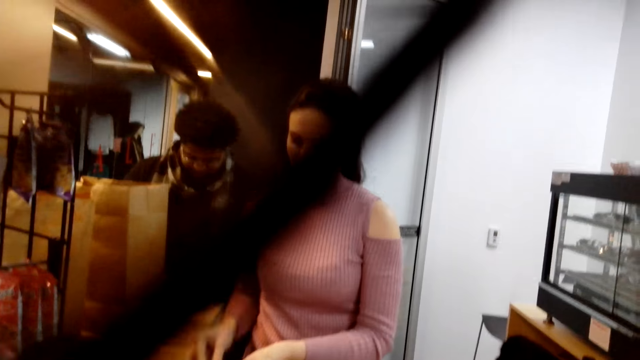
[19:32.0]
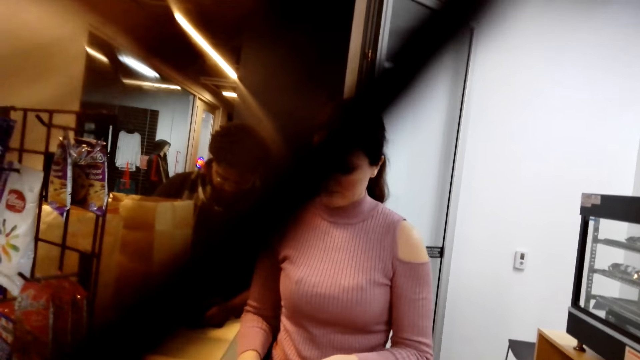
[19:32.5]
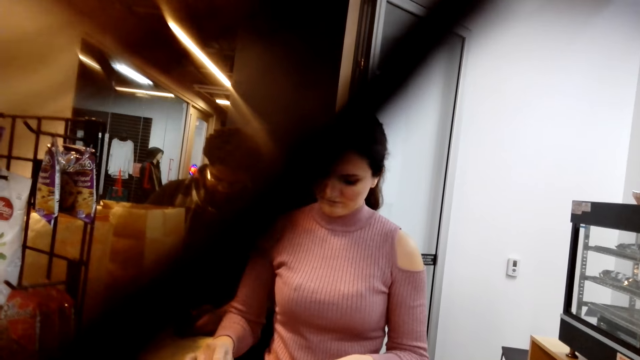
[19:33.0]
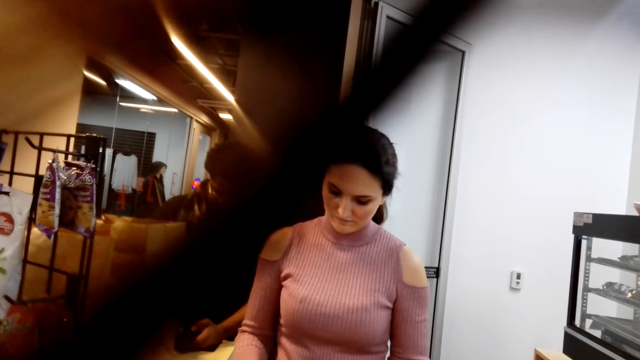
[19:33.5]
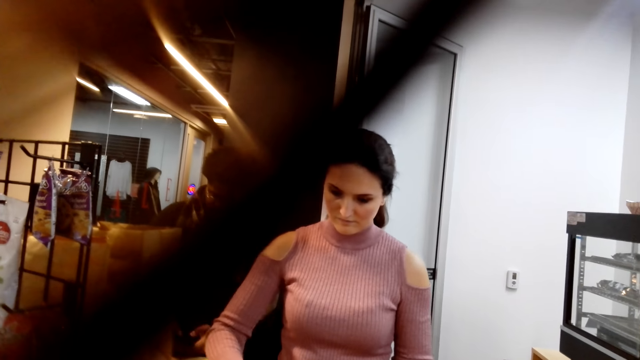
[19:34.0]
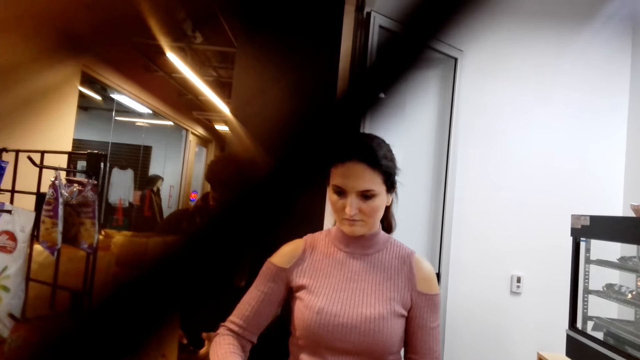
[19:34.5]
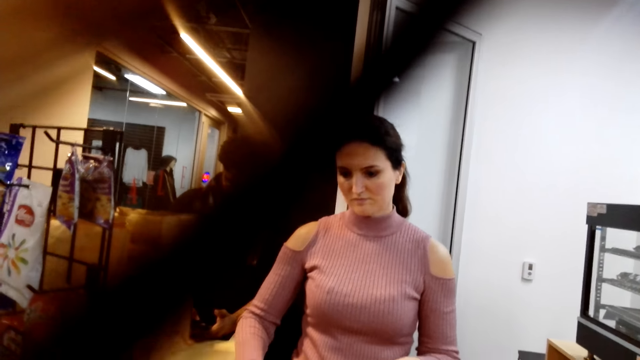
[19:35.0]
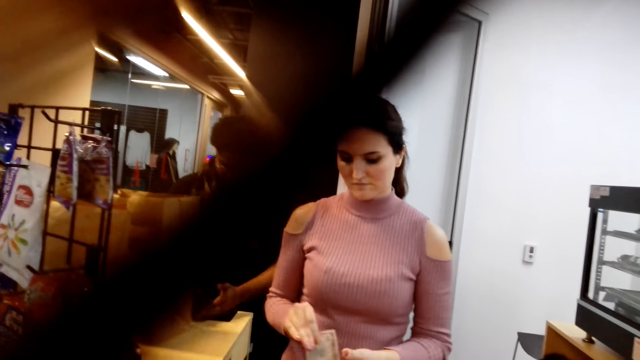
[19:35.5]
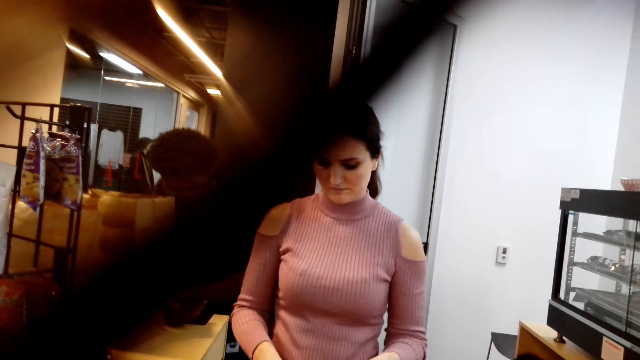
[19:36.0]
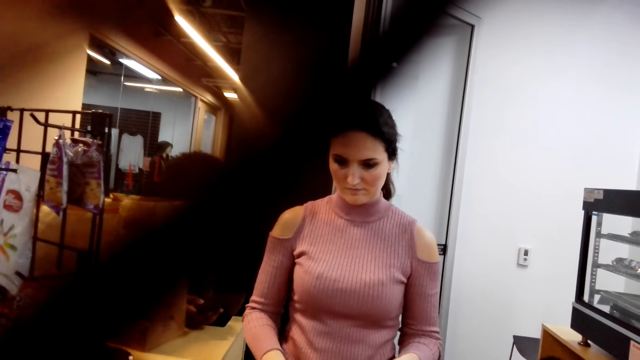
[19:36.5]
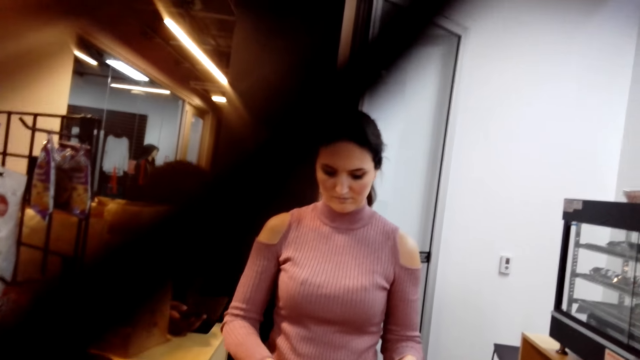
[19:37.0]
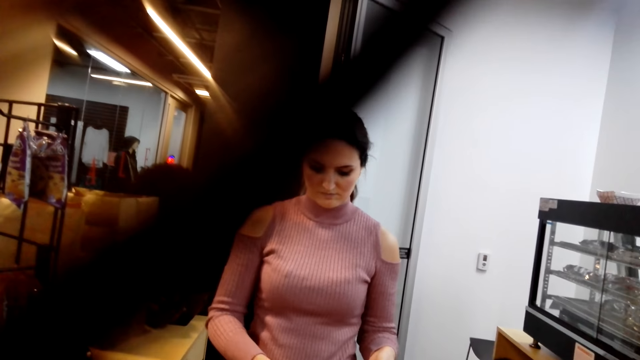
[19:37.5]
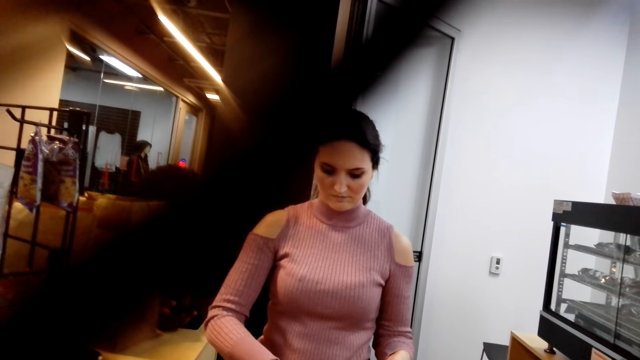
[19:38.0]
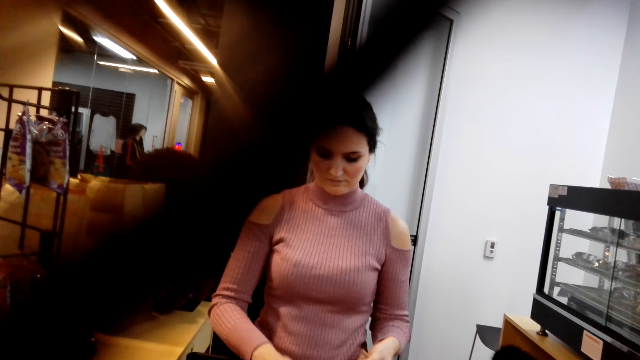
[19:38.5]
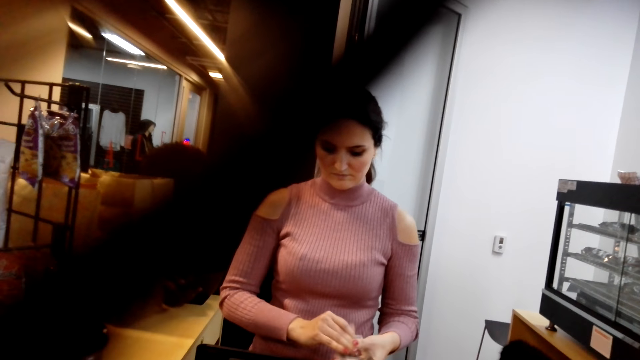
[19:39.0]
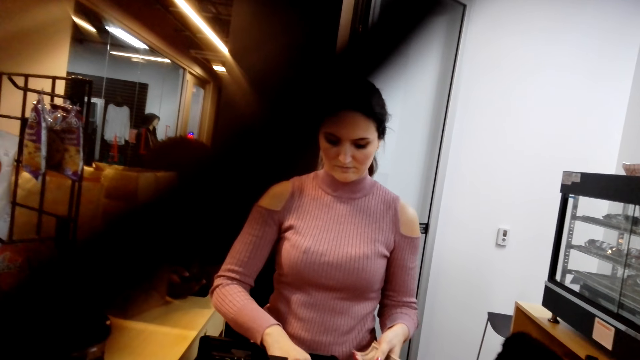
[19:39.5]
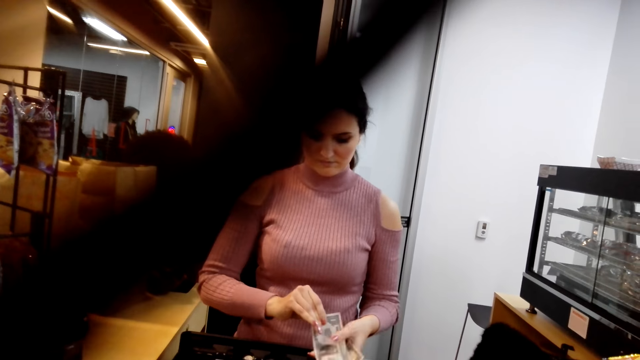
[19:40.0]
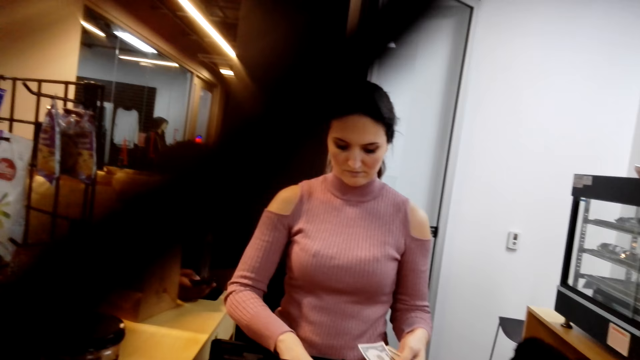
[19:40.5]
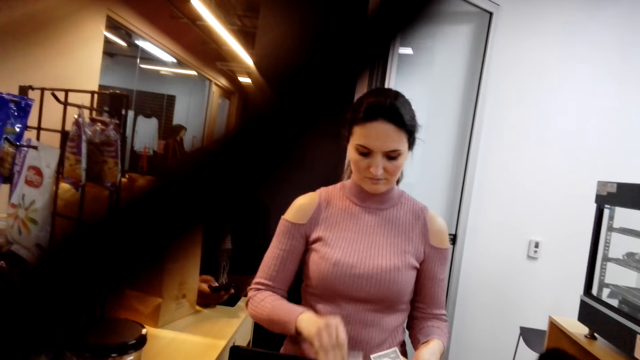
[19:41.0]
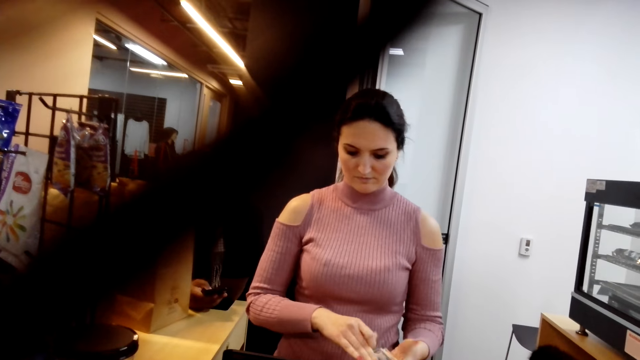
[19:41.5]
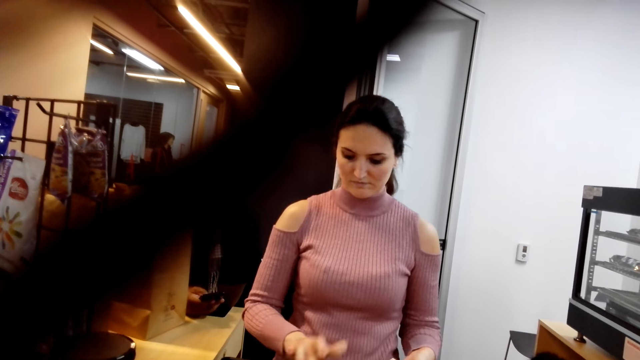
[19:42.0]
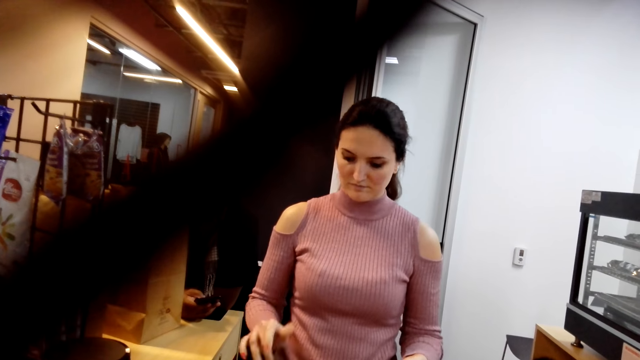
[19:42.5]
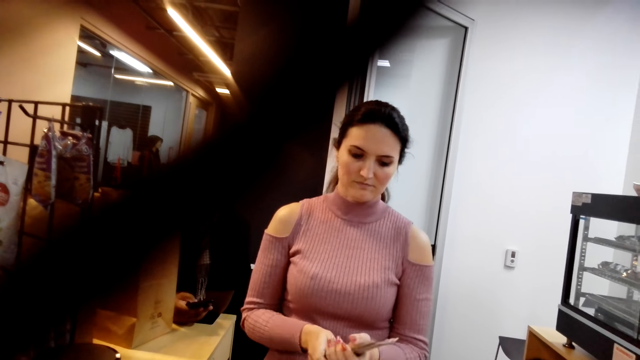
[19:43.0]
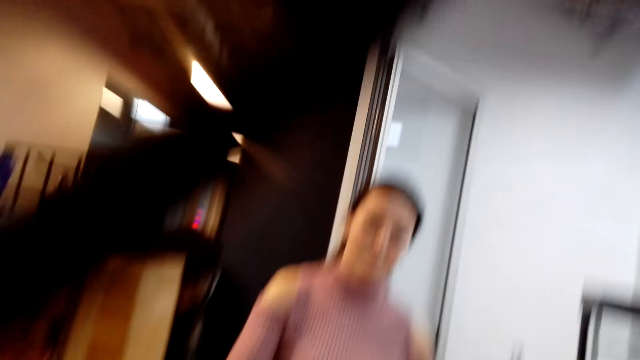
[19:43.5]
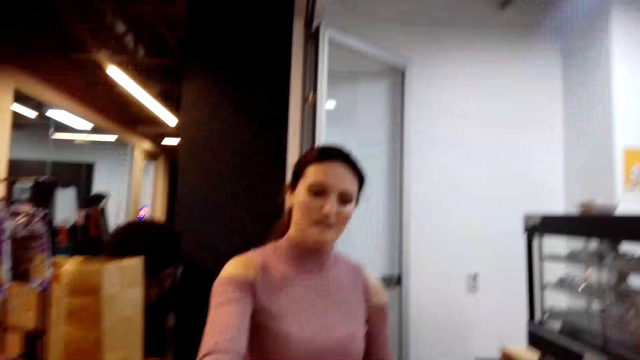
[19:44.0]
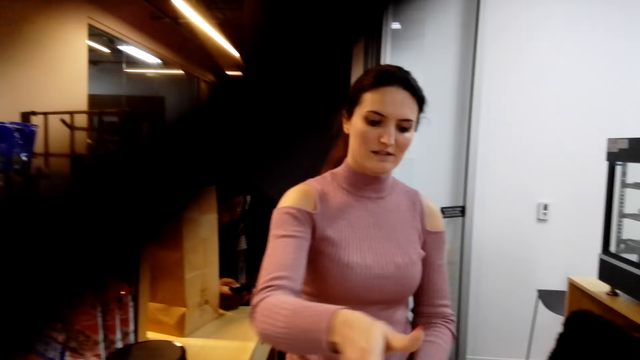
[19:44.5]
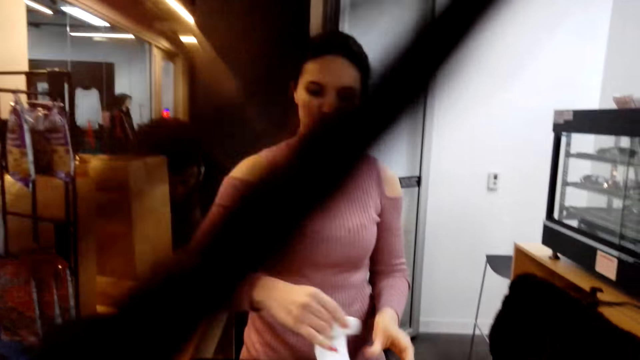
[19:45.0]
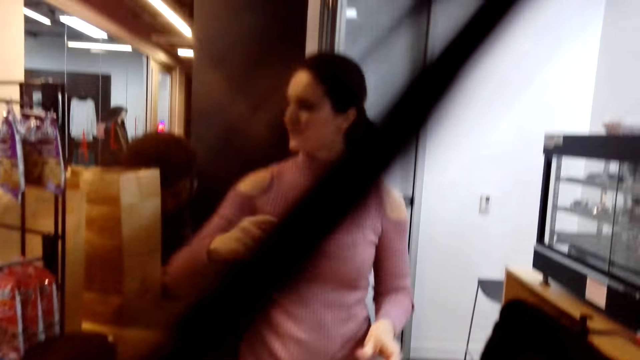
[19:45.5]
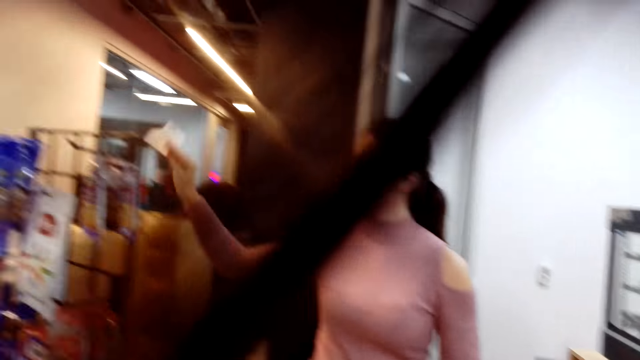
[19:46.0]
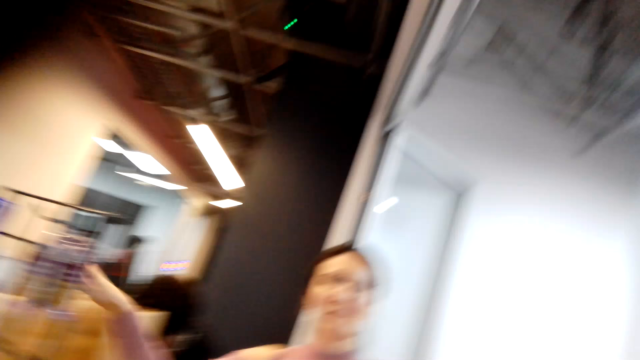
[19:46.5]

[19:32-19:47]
The cashier takes out cash from the drawer, counts the cash and gives the camera wearer the cash balance.

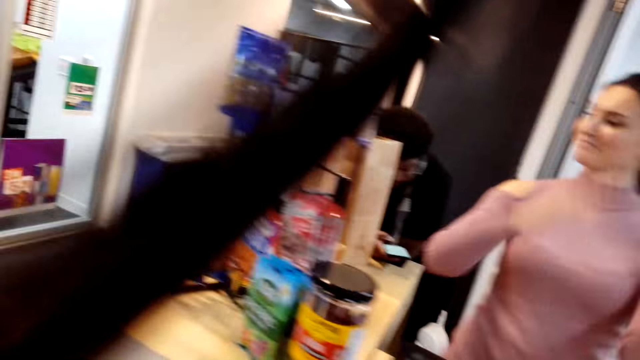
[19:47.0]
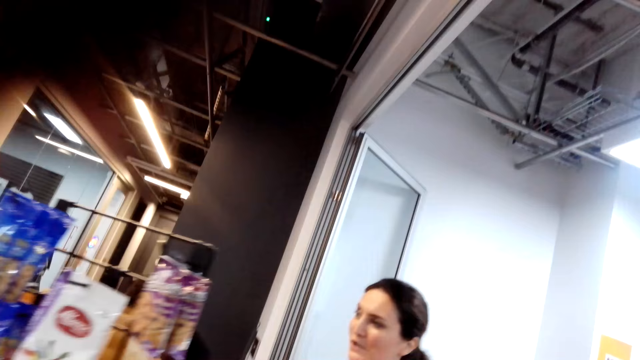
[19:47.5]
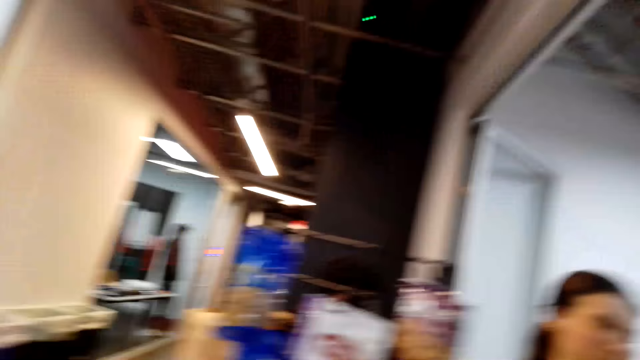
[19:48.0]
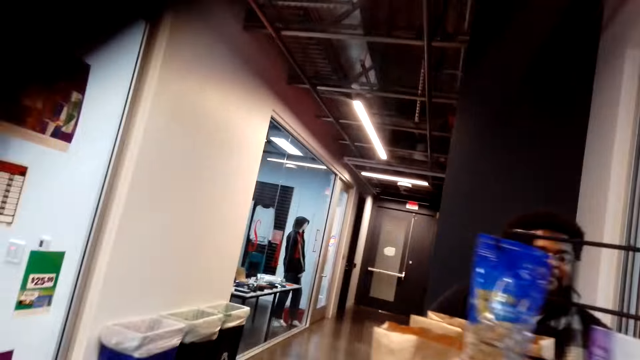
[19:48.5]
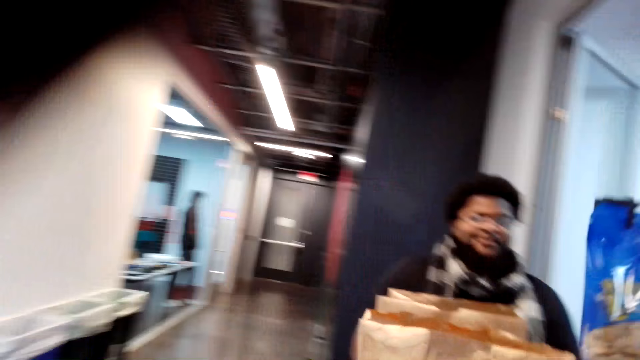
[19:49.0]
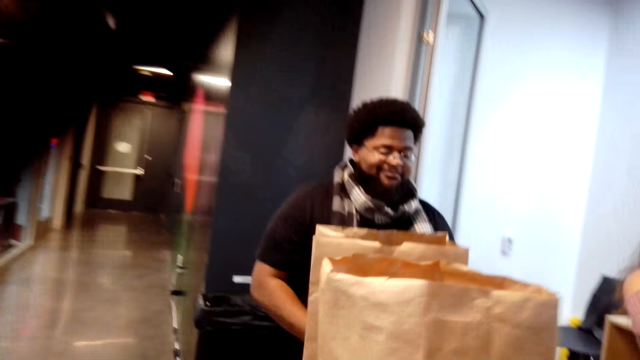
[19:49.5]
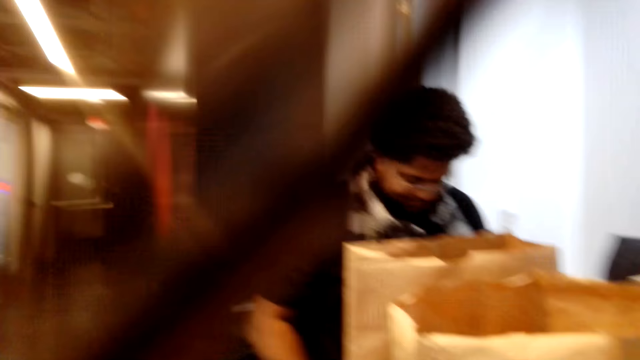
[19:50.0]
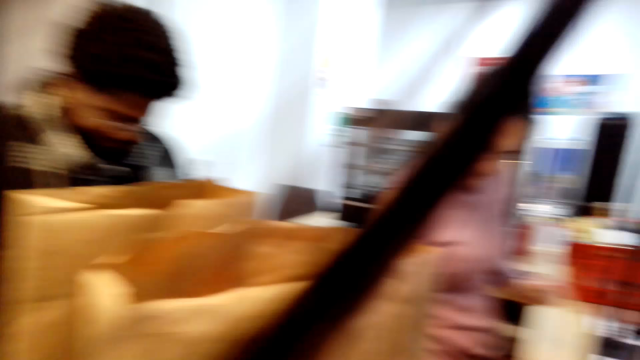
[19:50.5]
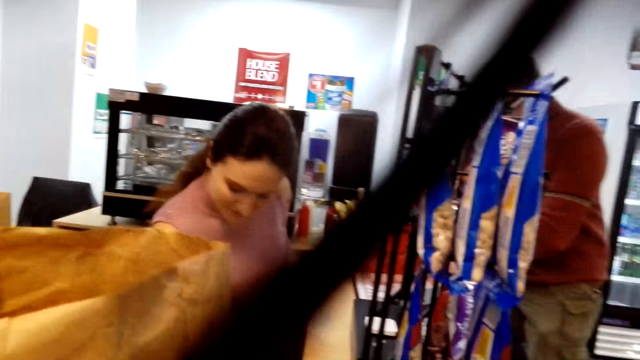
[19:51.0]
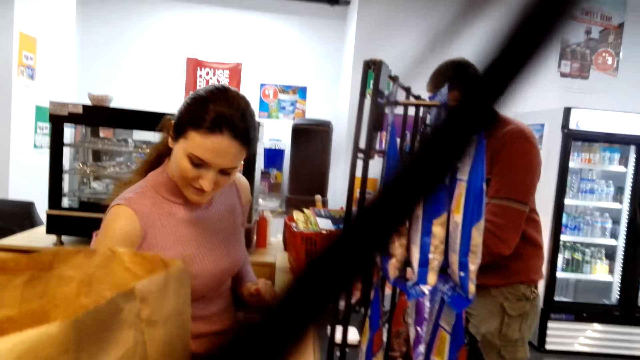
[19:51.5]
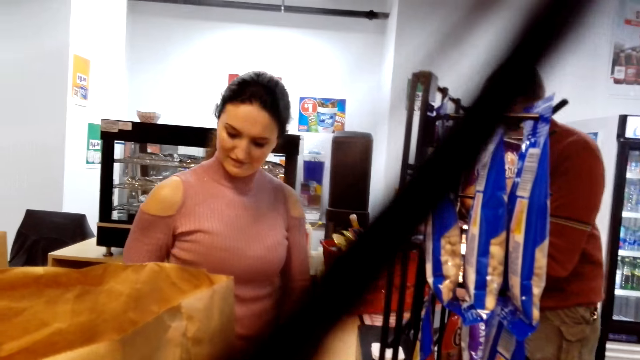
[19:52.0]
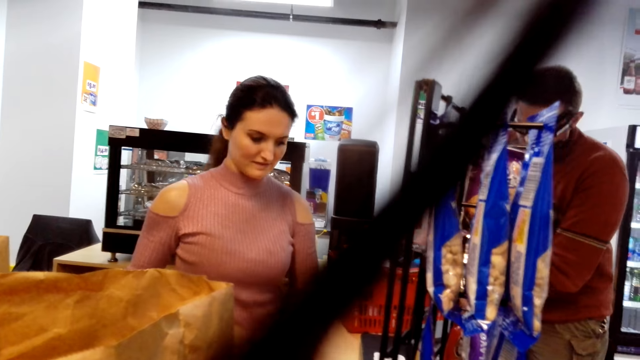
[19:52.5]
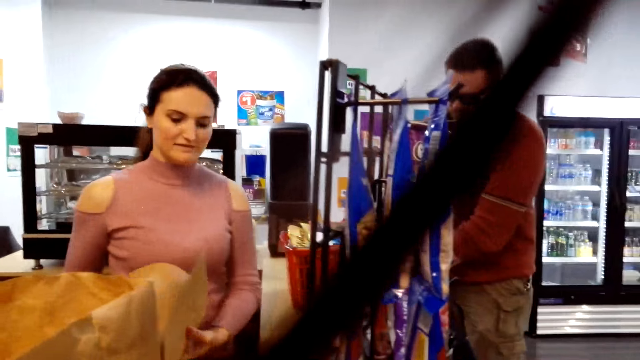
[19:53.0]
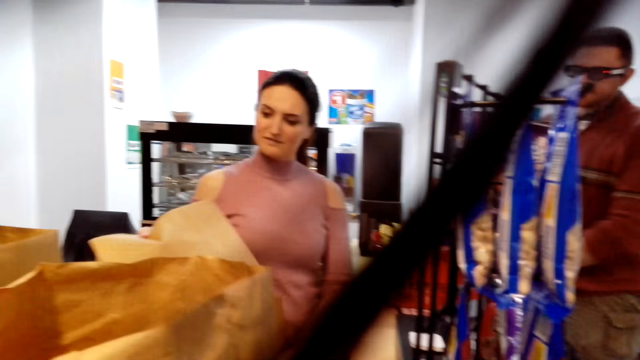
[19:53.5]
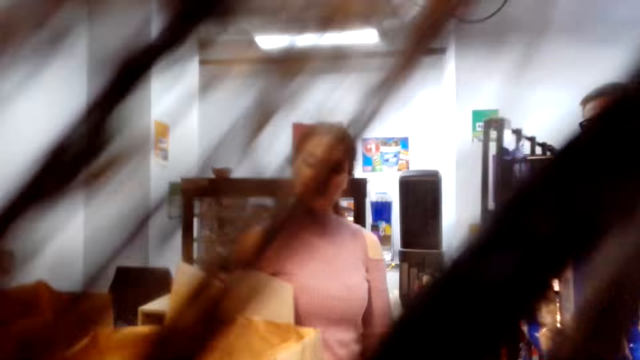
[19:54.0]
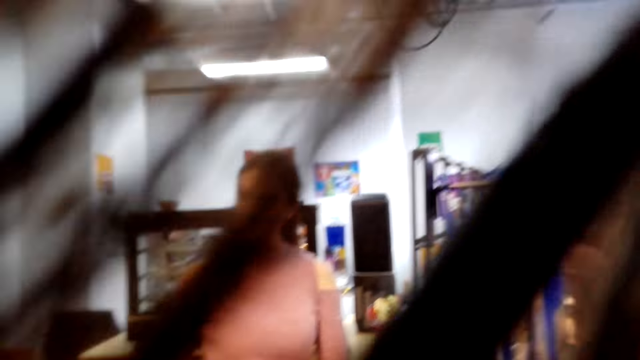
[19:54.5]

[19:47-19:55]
The camera wearer looks around. They walk around.
